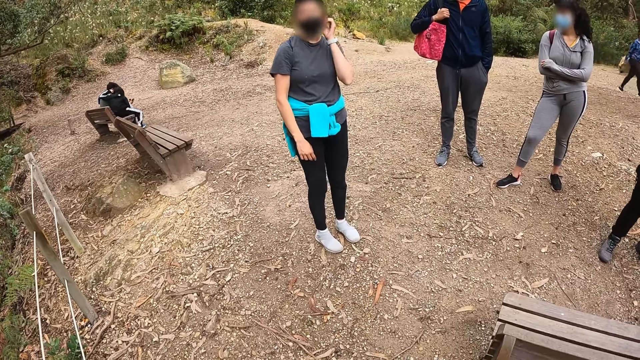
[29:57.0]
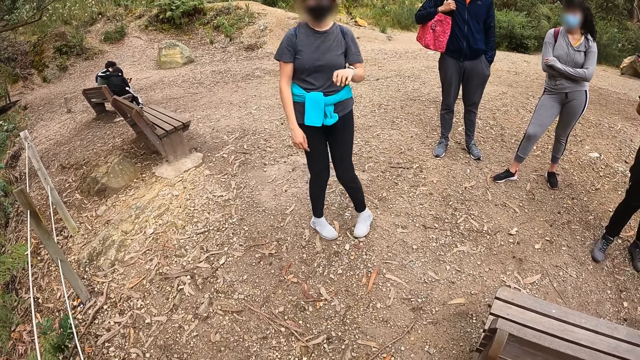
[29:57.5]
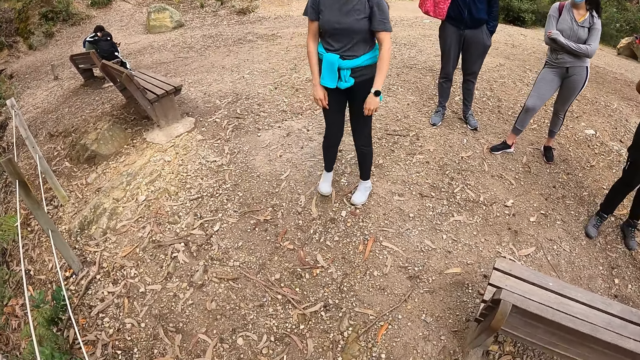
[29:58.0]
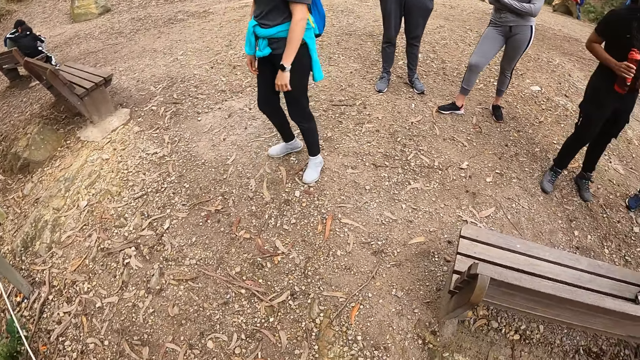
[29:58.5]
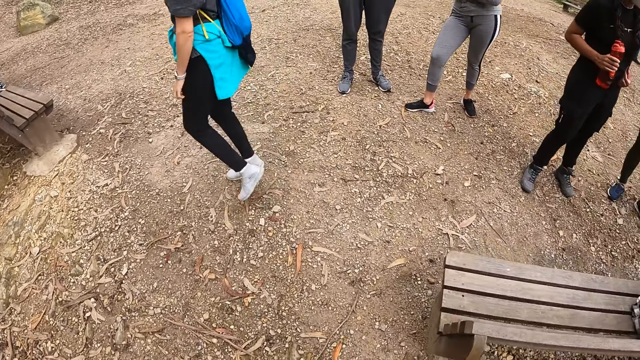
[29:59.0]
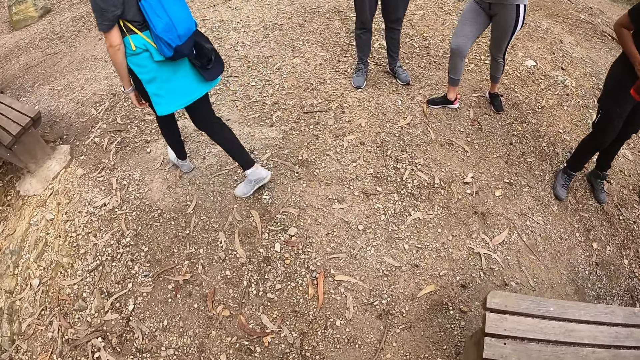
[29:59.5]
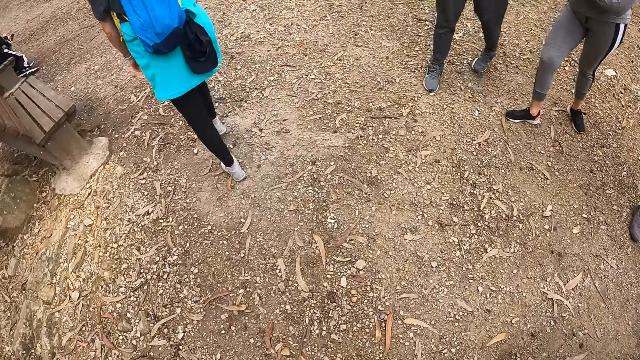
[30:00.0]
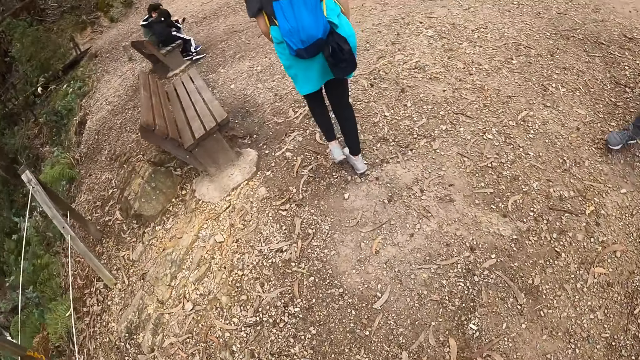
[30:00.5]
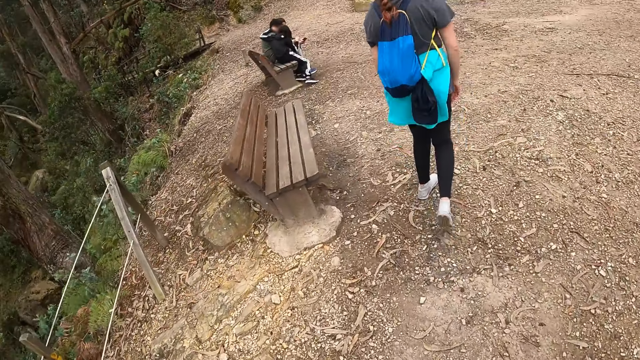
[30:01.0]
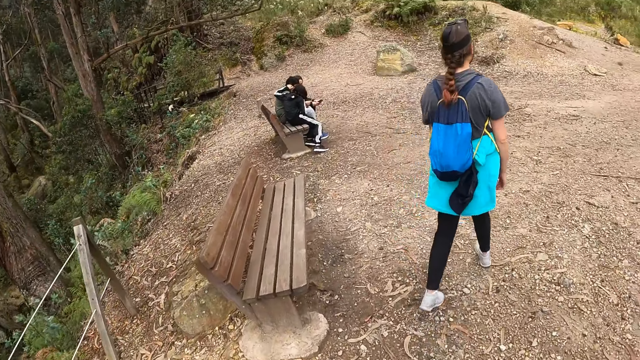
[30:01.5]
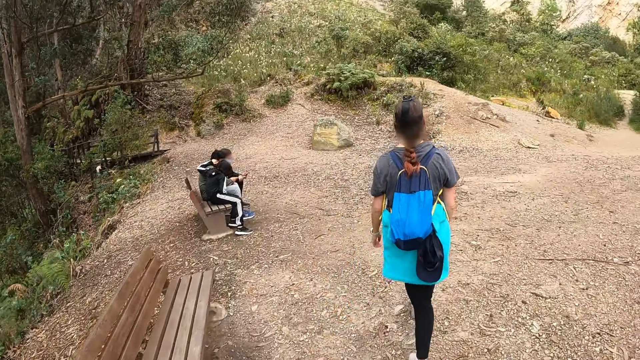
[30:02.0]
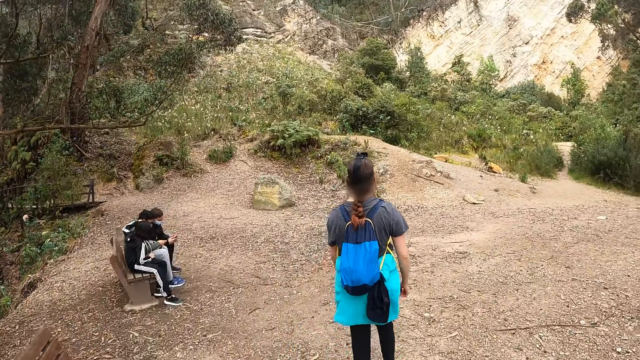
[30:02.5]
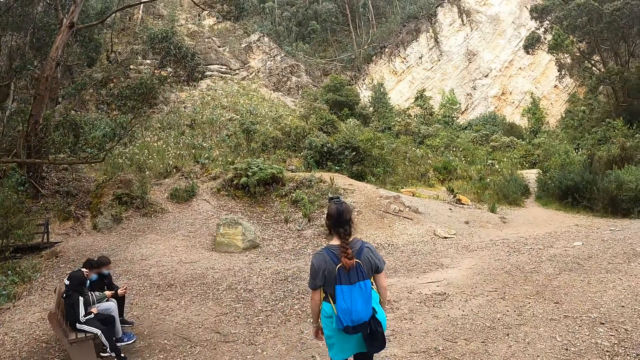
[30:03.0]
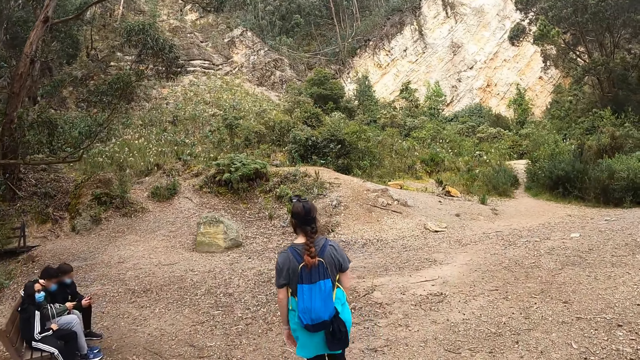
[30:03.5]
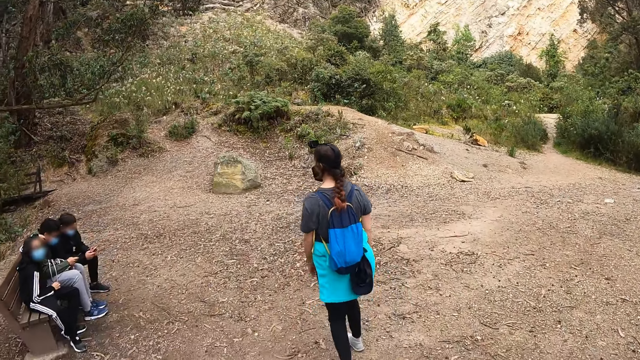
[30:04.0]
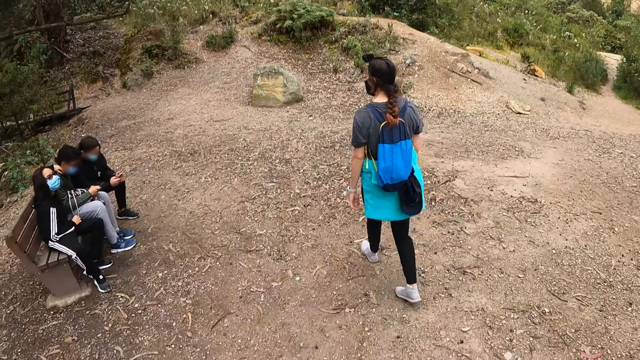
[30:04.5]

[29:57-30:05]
A woman walks a few steps.

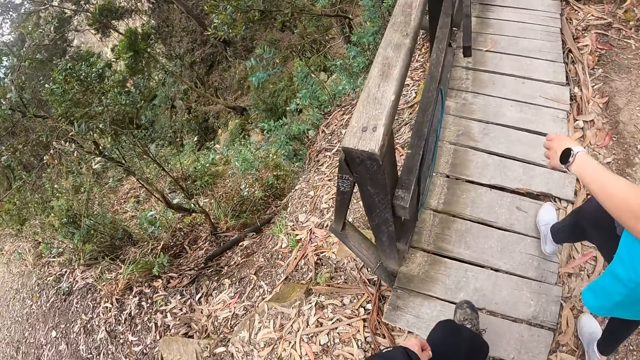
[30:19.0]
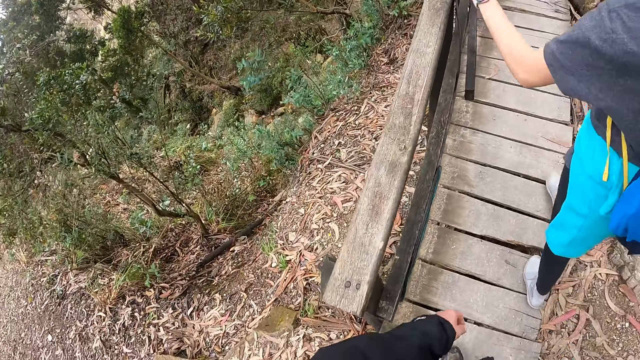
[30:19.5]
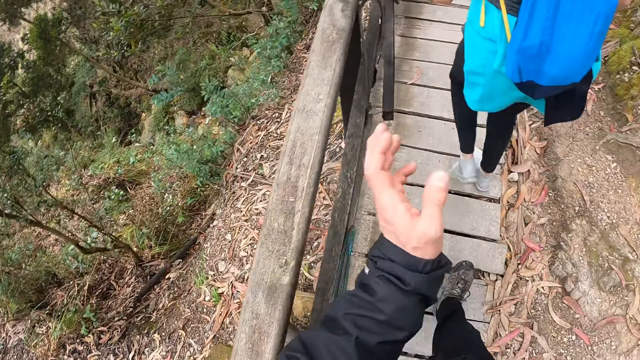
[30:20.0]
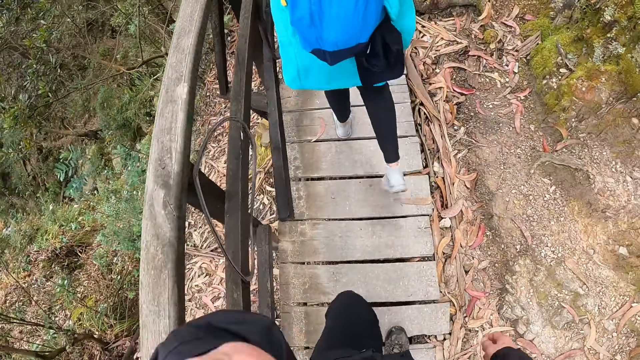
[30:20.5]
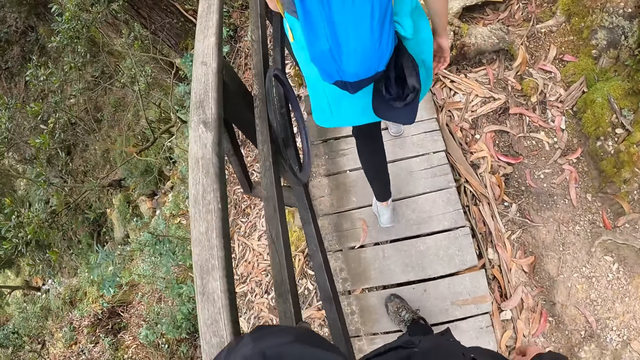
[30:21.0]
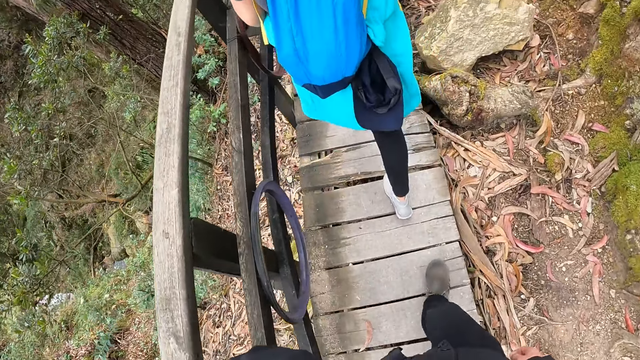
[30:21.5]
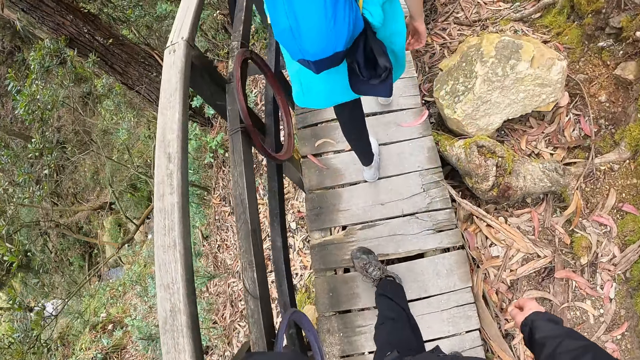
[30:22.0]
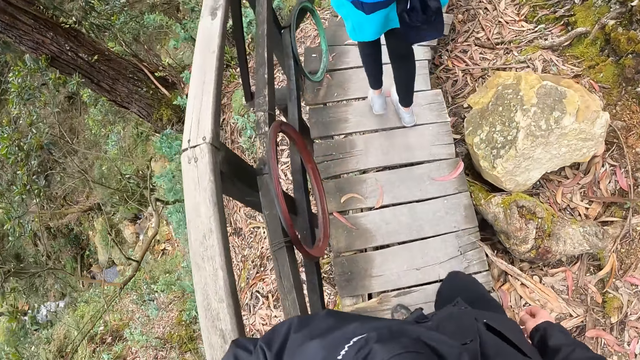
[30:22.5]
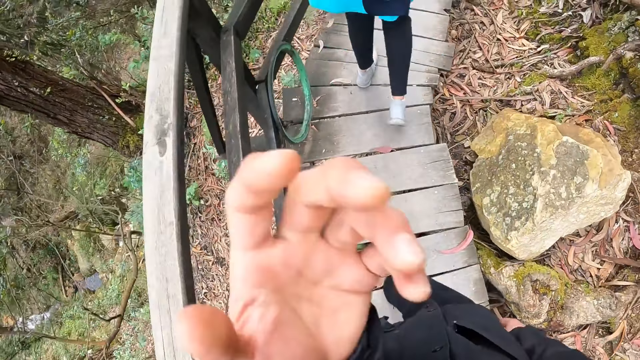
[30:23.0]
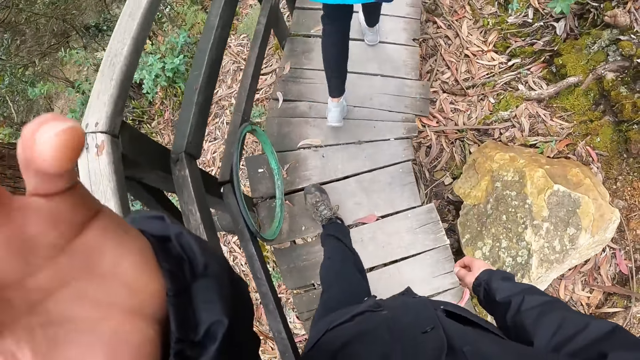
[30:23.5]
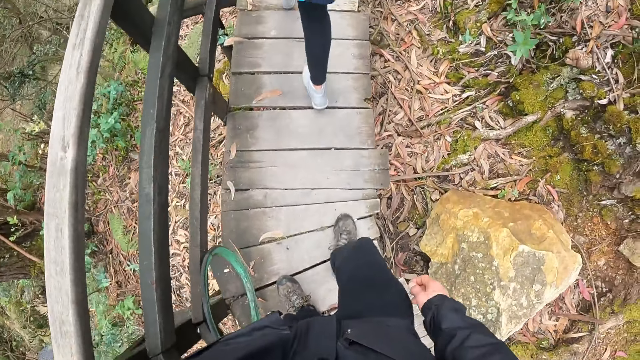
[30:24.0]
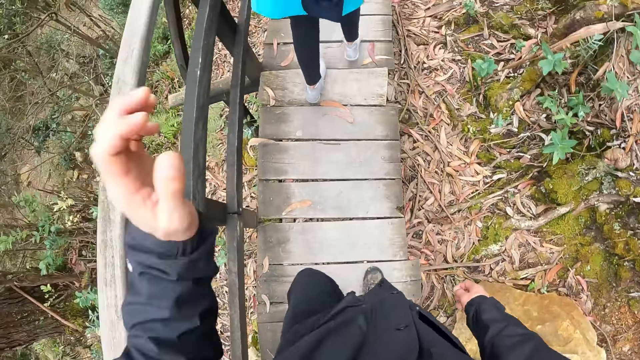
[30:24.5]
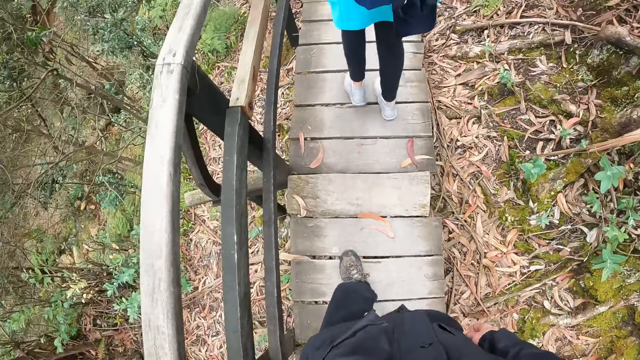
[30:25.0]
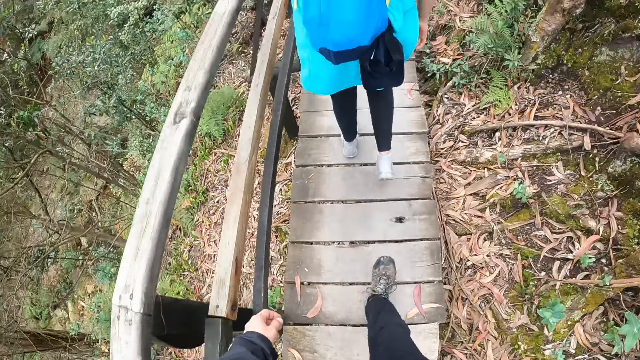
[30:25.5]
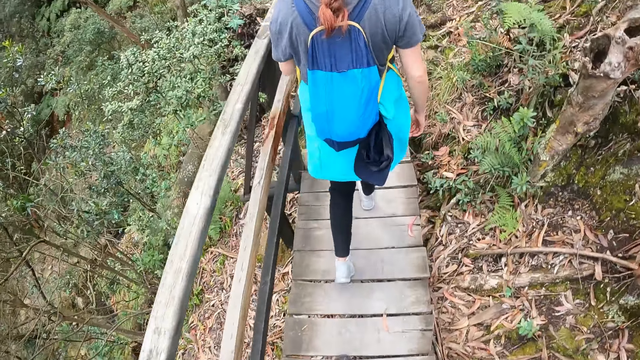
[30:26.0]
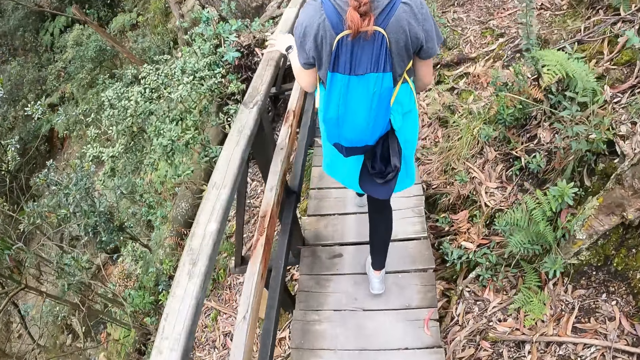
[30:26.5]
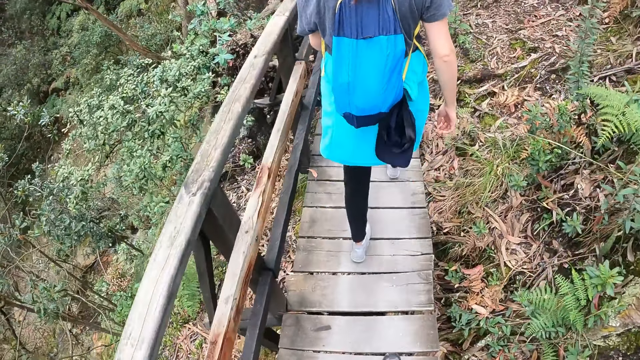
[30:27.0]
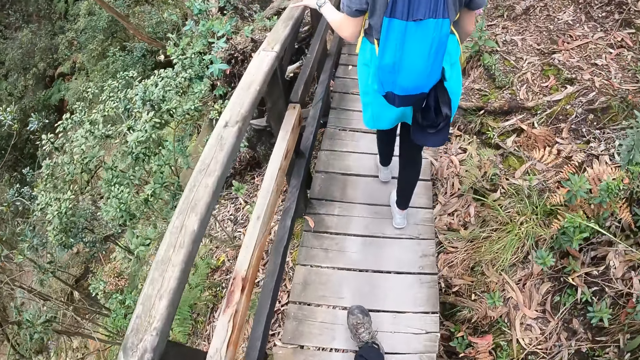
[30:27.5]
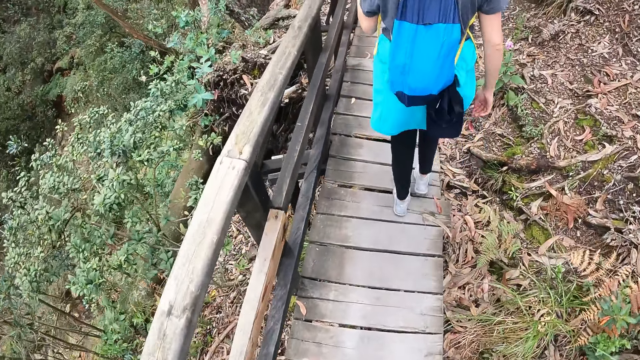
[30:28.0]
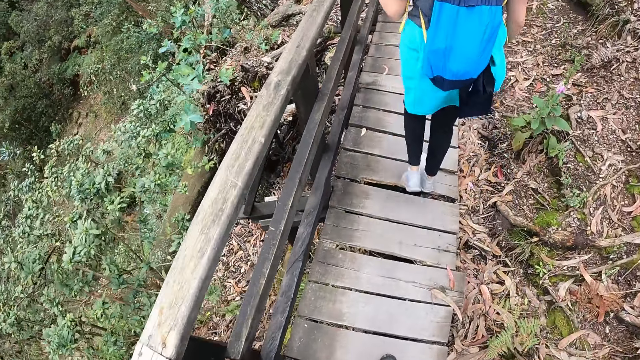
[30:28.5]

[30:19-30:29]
The camera wearer walks on the bridge. He lifts up his hand.

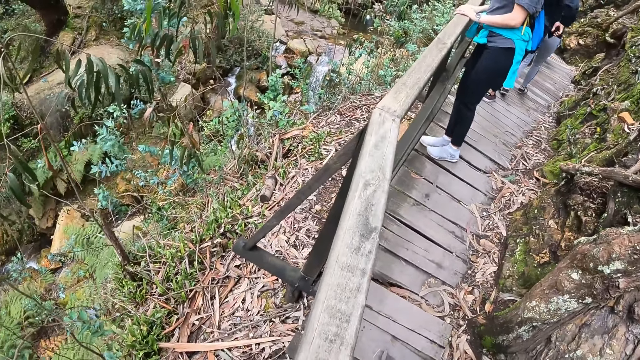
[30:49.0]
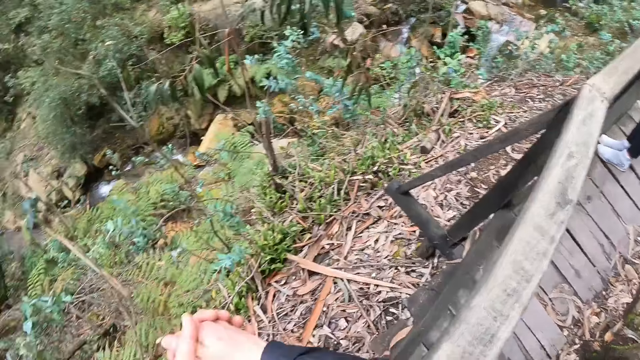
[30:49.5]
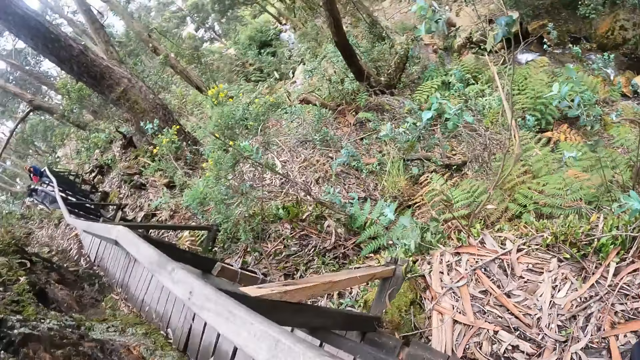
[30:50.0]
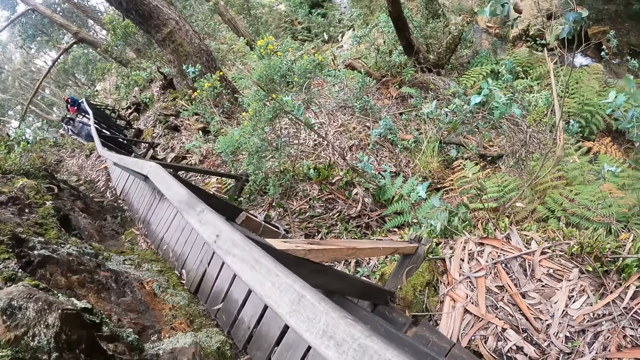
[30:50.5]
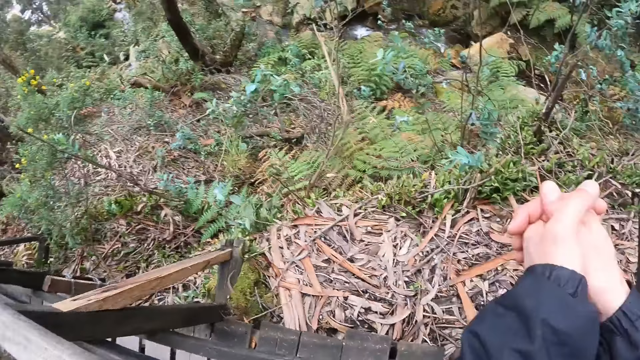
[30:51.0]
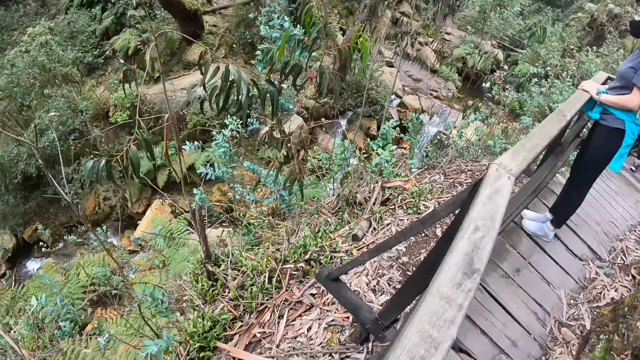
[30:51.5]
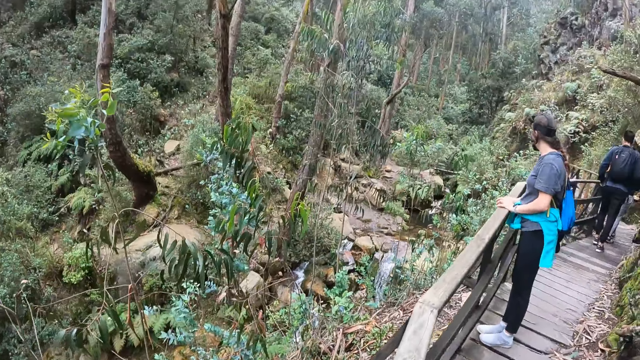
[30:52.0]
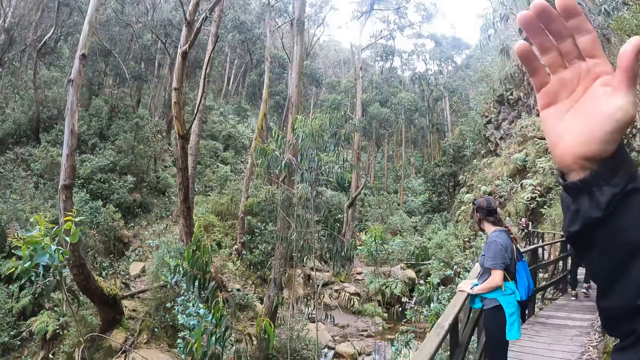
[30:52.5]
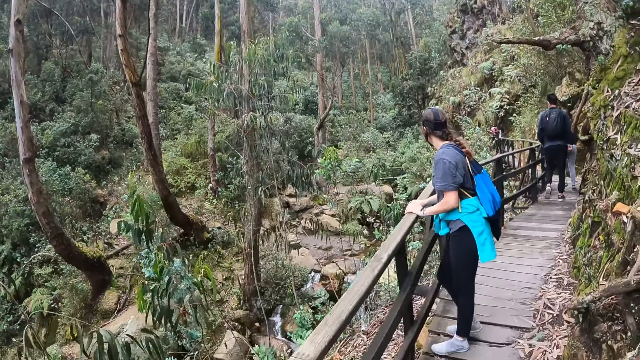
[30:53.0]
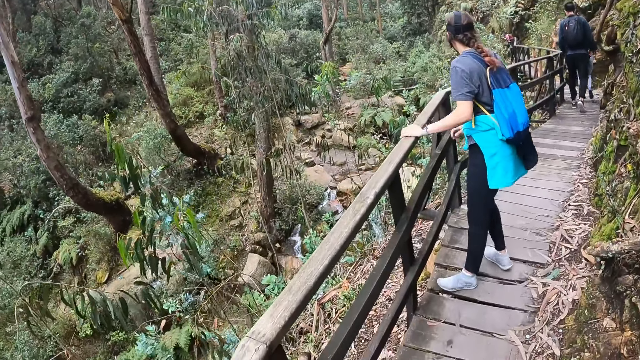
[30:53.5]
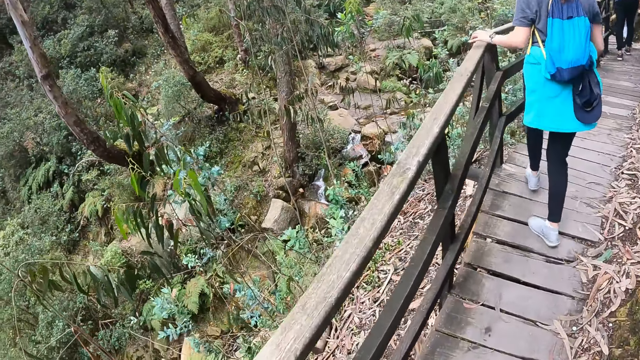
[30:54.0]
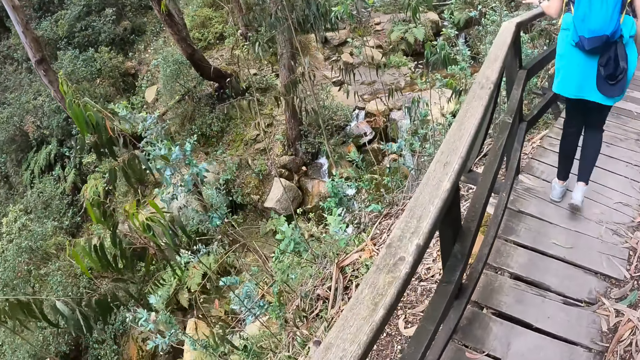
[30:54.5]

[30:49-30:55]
The camera wearer looks around. He moves up his hand.
